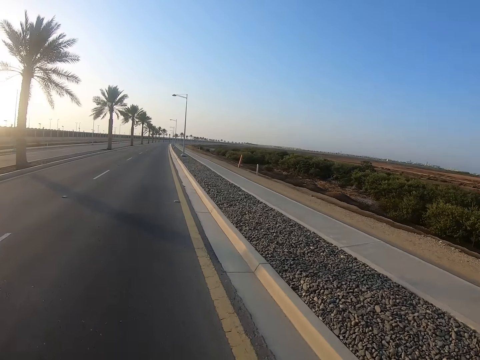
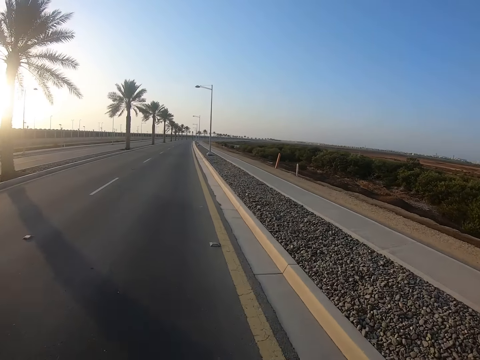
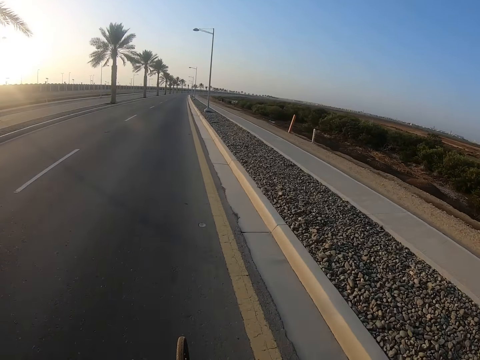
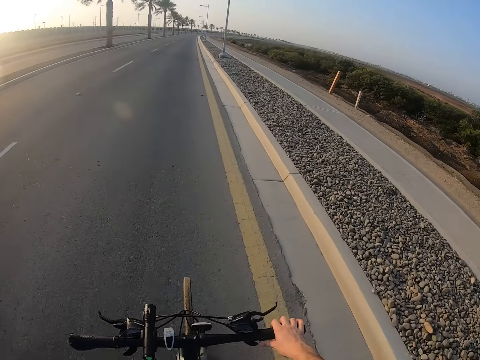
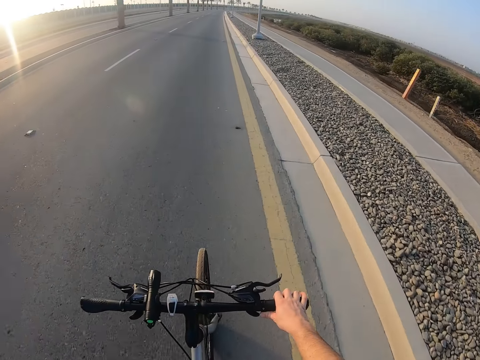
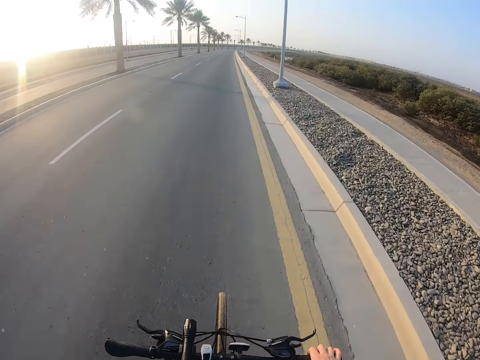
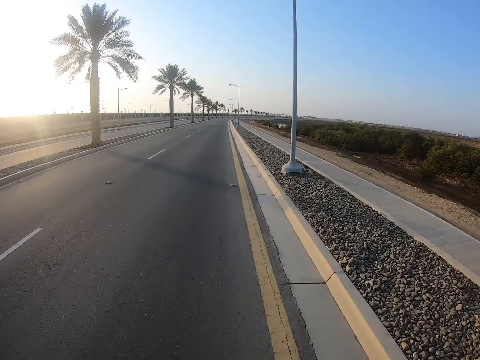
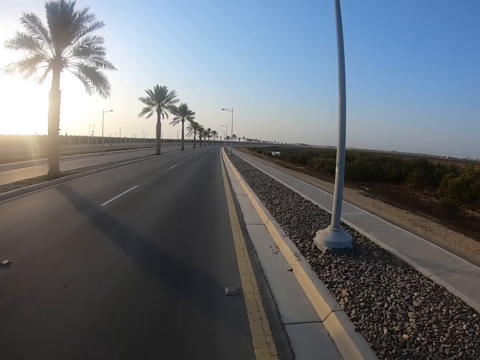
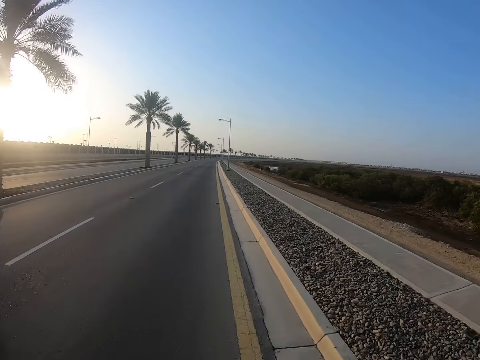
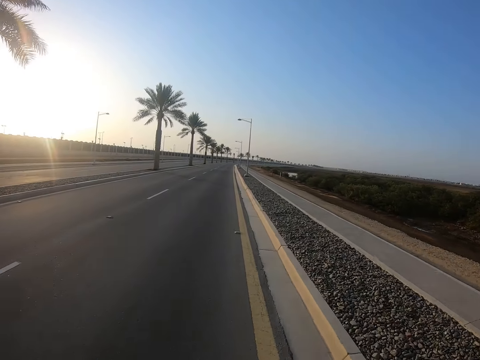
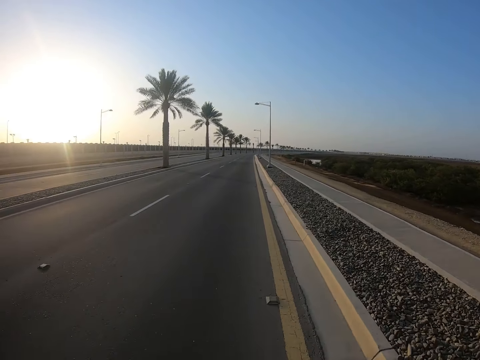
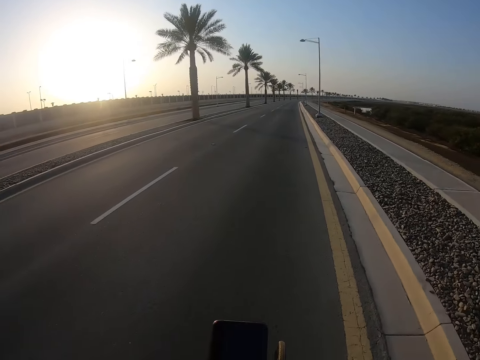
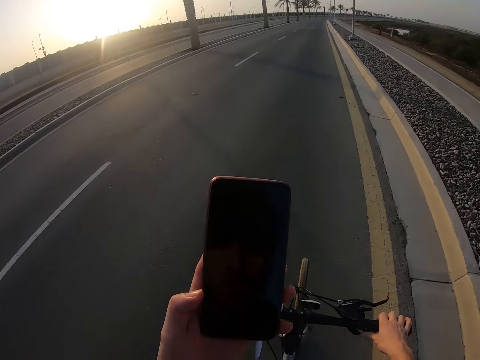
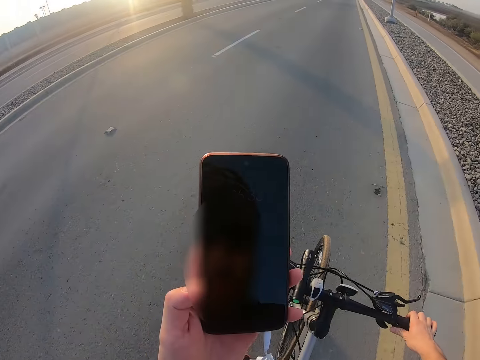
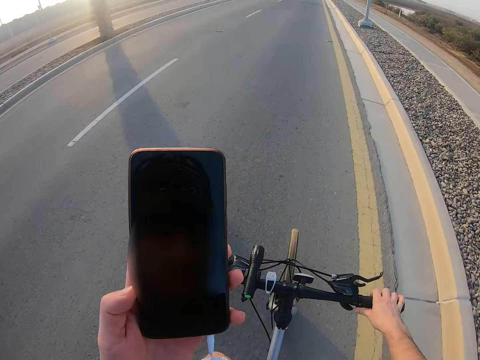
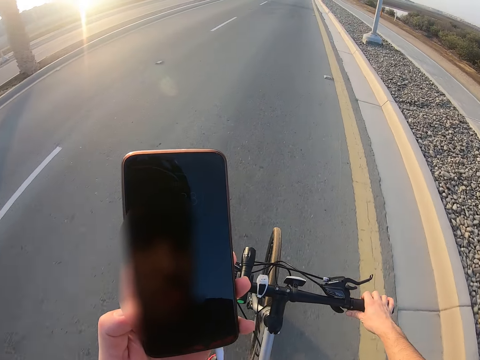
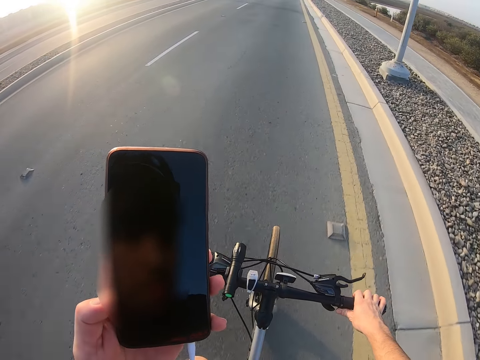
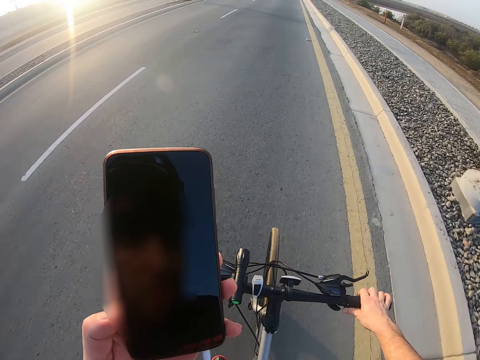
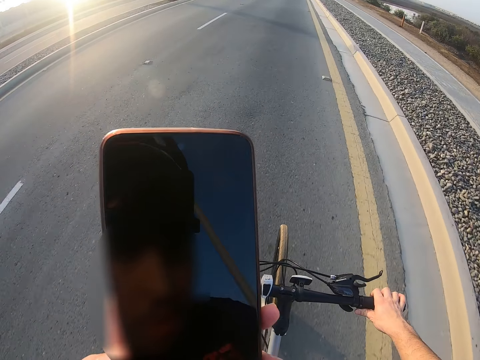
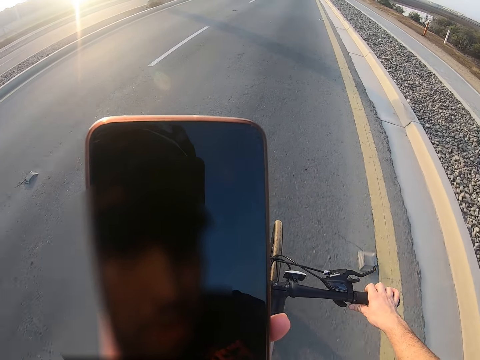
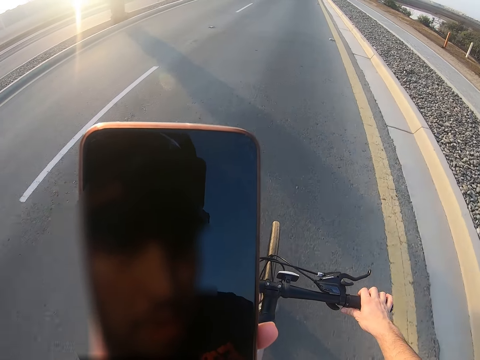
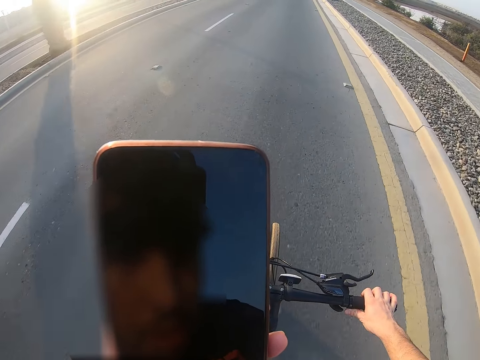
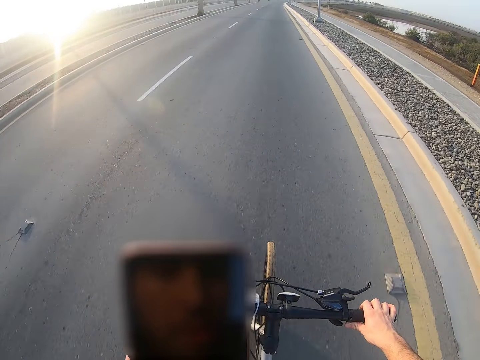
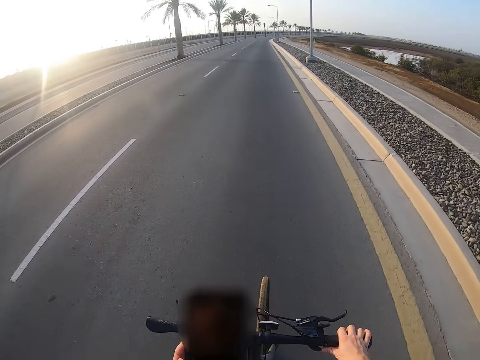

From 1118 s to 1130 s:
The camera wearer looks at the bicycle. They look at the road. They hold the phone. They look at the phone.

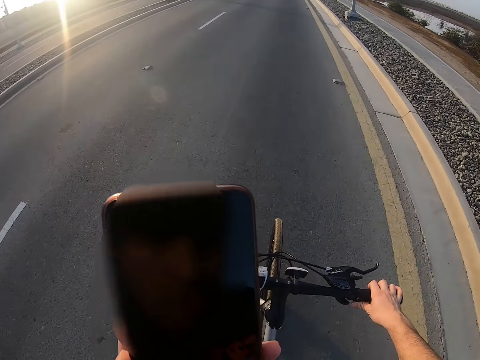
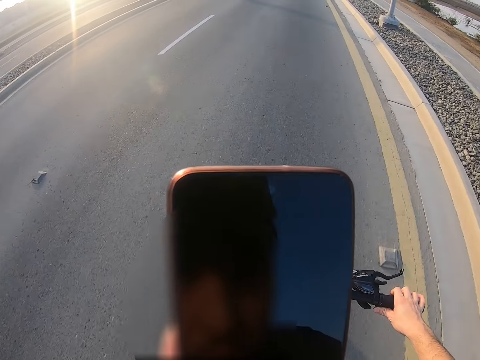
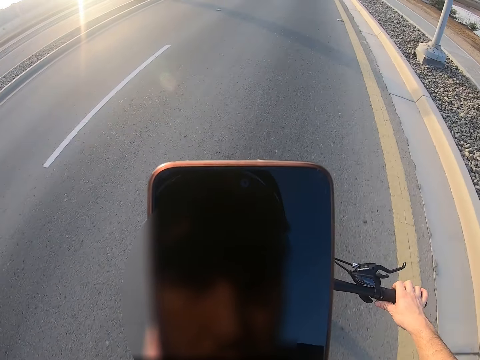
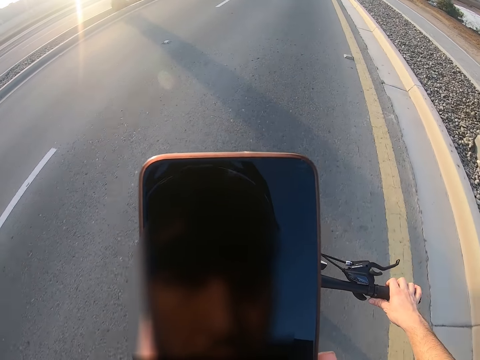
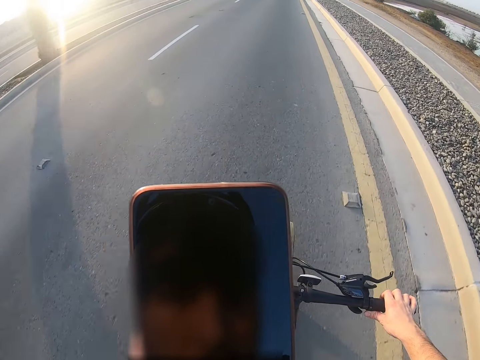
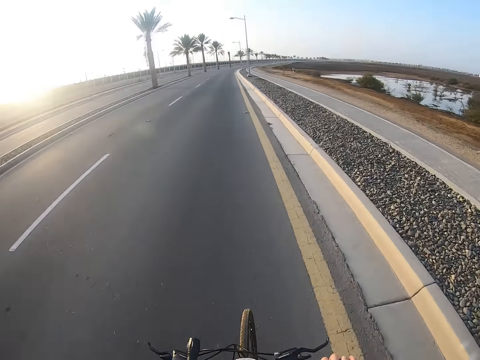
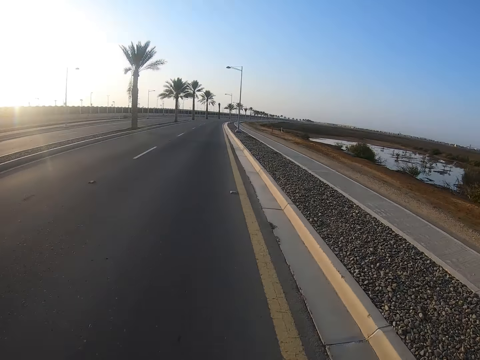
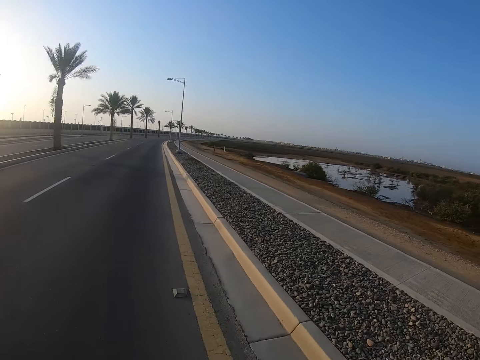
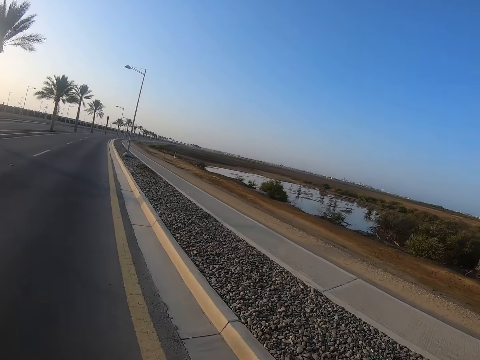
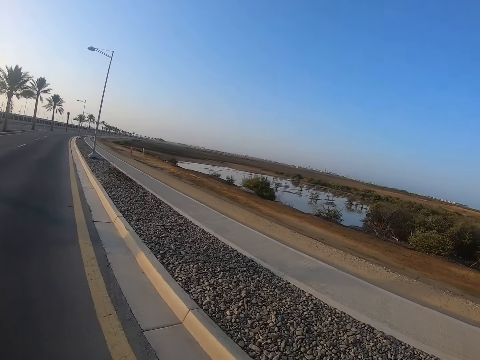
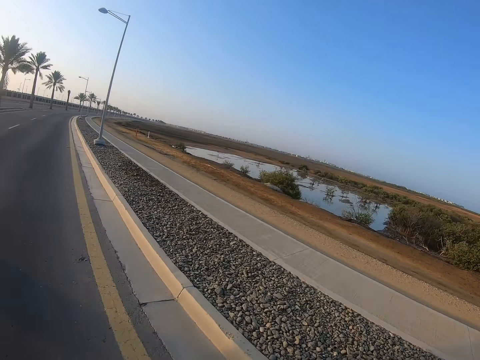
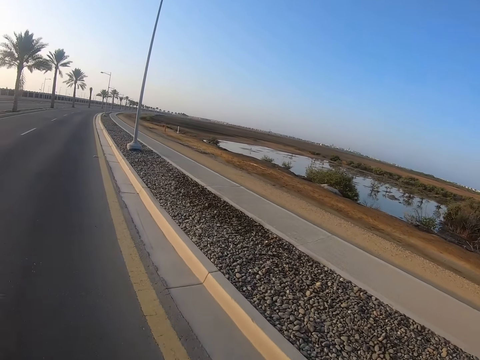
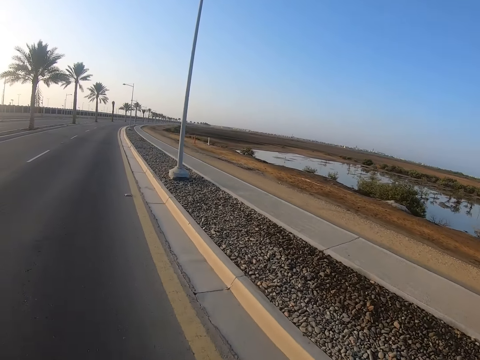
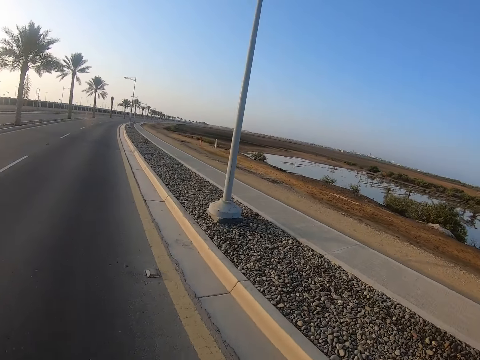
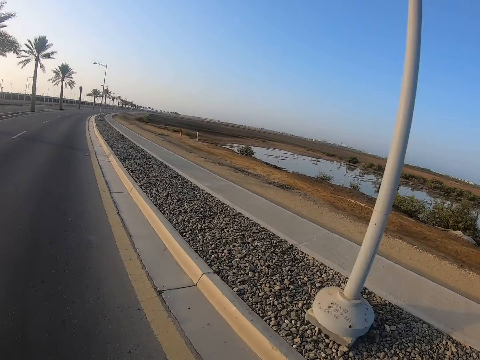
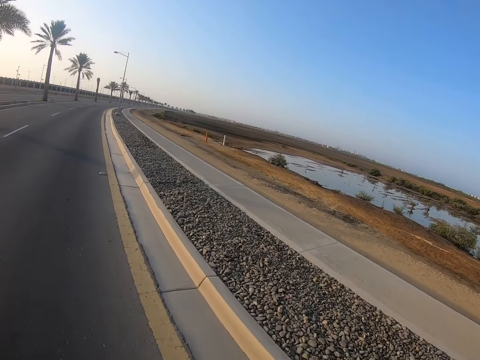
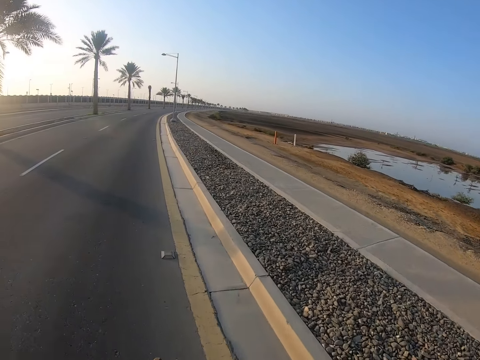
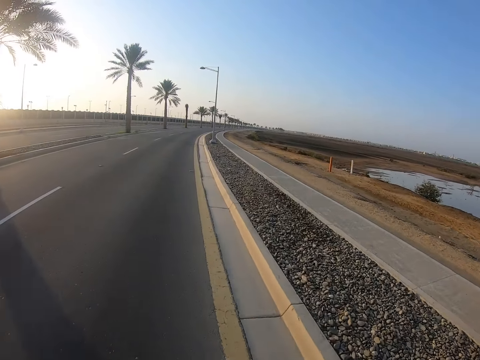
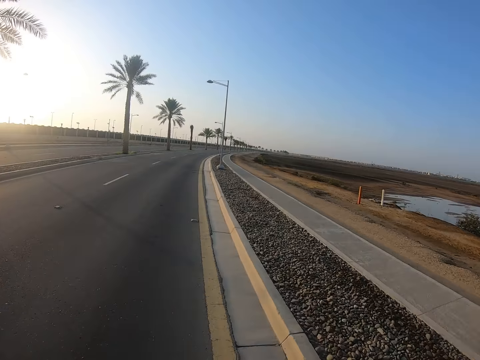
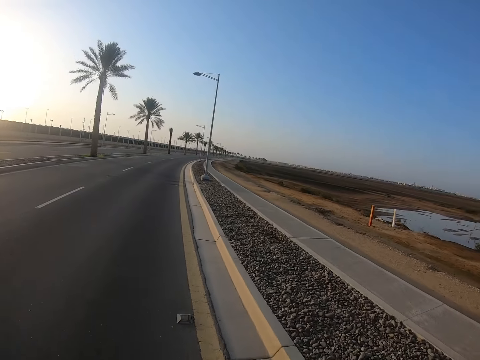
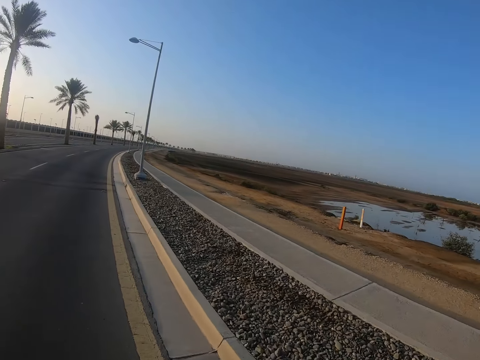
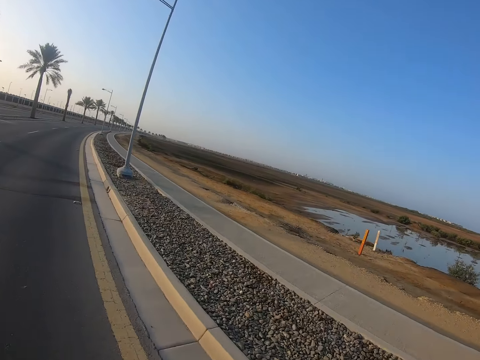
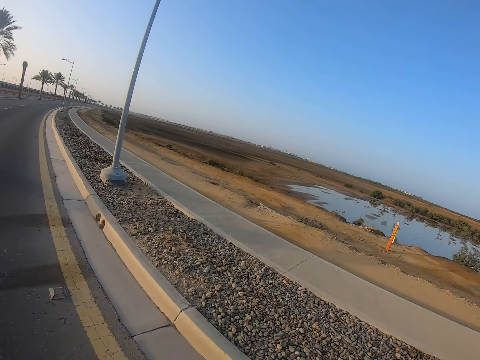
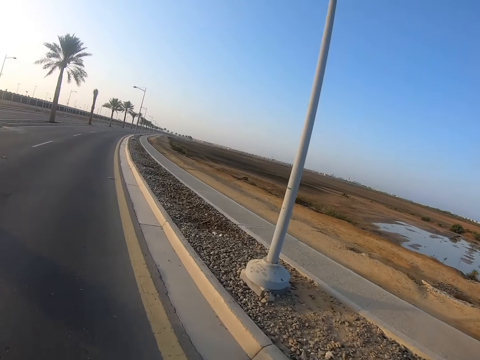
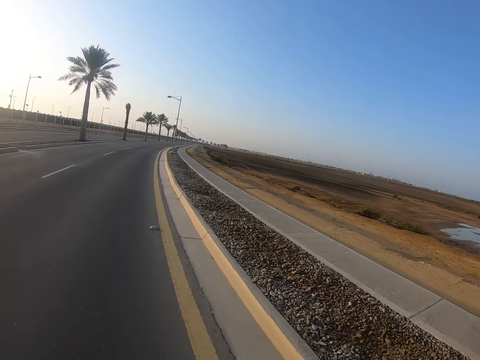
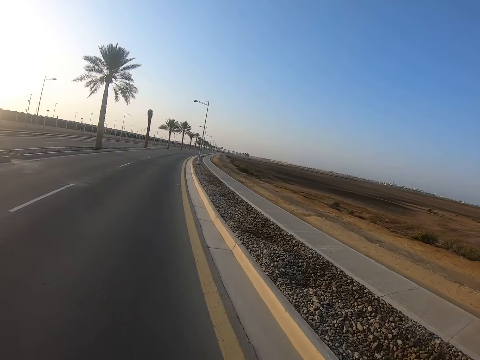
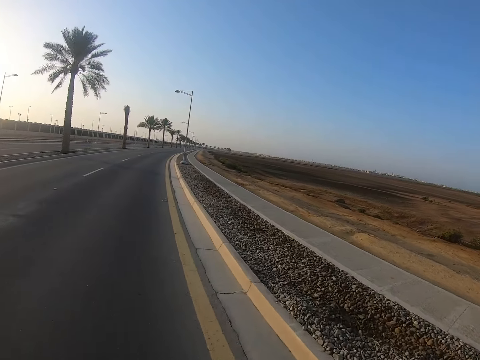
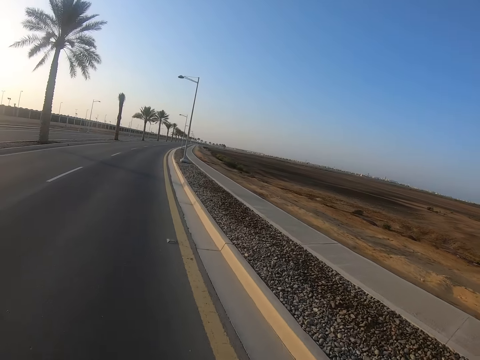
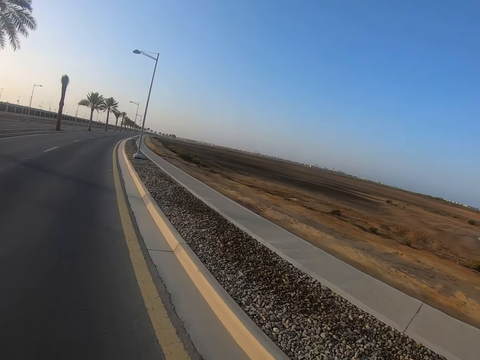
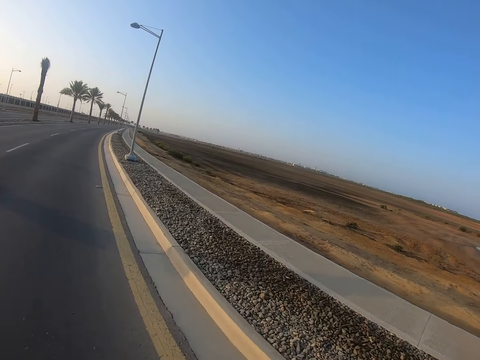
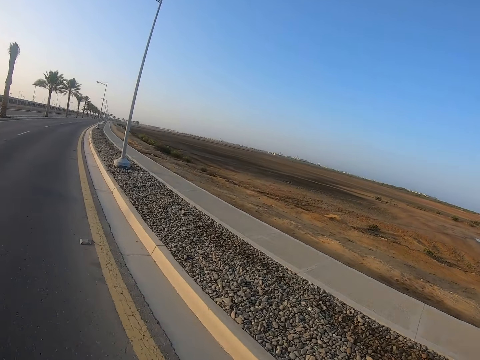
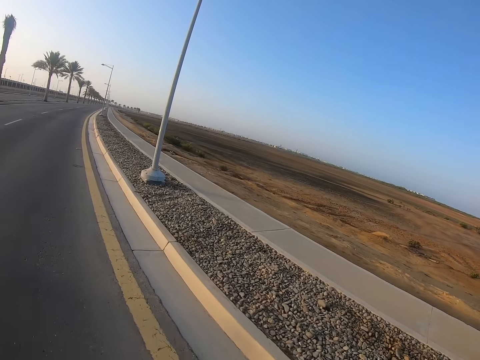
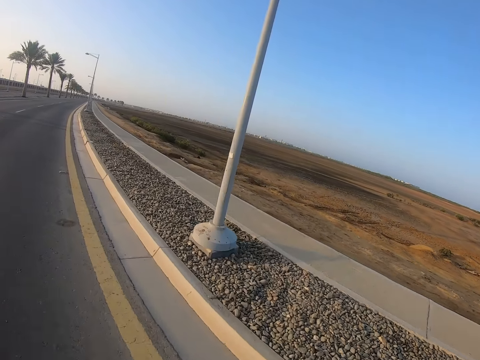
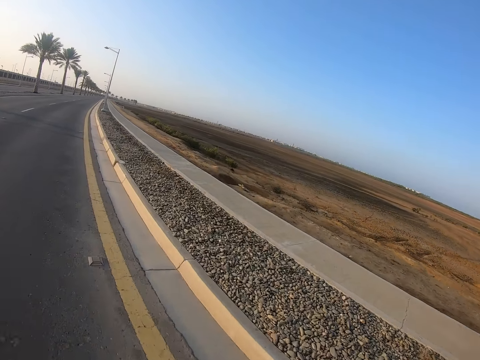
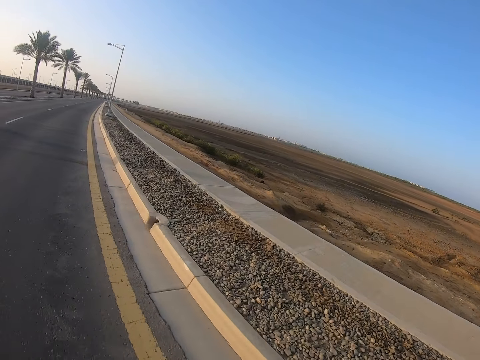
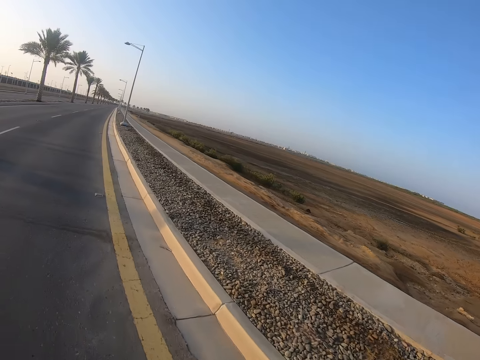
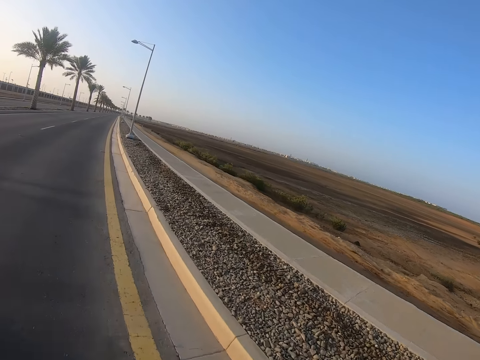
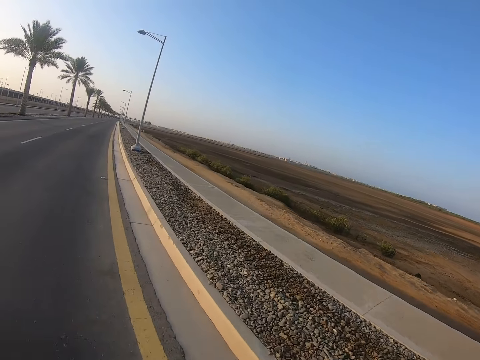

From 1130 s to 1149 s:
The camera wearer pedals the bike. They look around. They look at the road.
